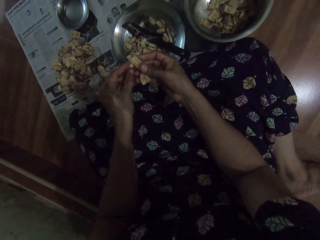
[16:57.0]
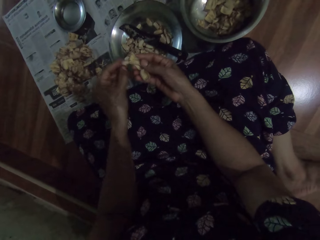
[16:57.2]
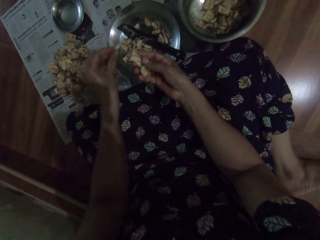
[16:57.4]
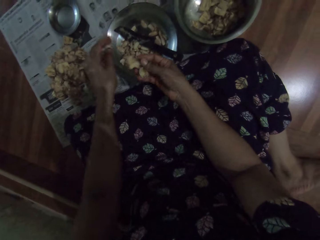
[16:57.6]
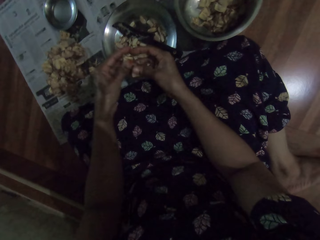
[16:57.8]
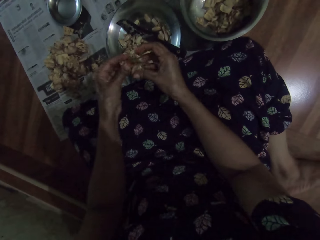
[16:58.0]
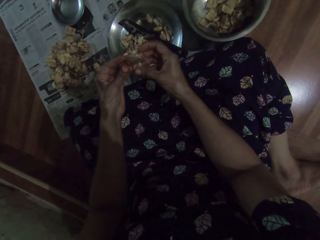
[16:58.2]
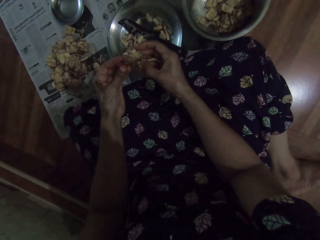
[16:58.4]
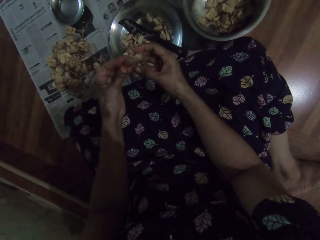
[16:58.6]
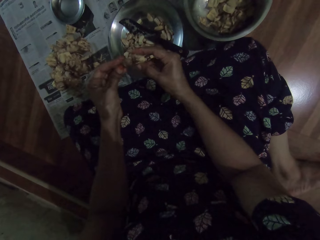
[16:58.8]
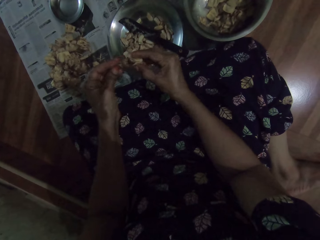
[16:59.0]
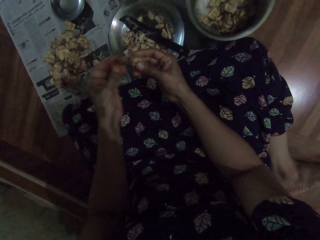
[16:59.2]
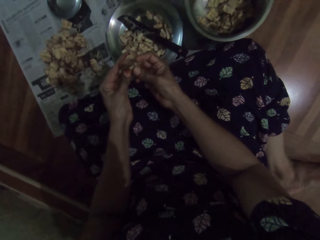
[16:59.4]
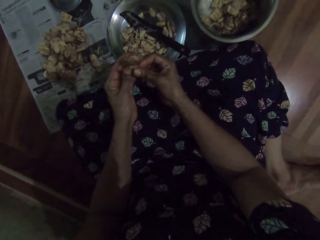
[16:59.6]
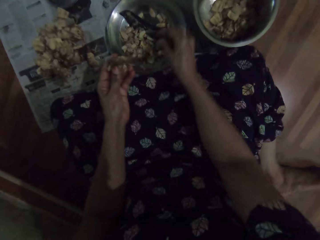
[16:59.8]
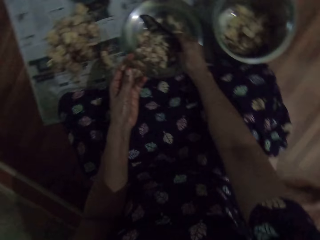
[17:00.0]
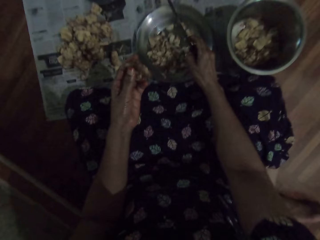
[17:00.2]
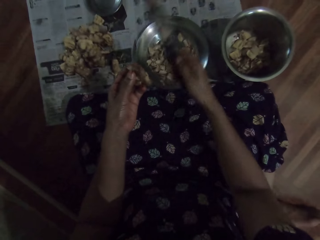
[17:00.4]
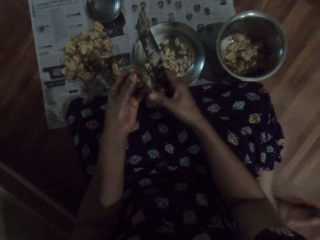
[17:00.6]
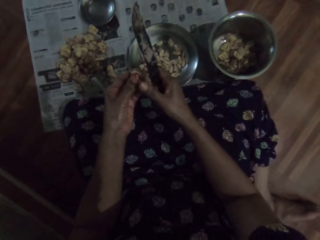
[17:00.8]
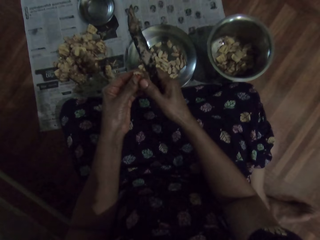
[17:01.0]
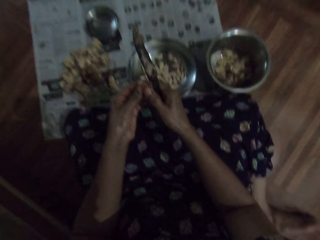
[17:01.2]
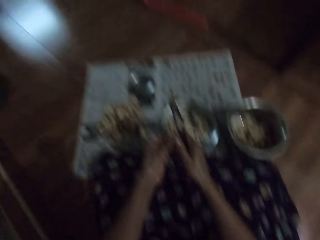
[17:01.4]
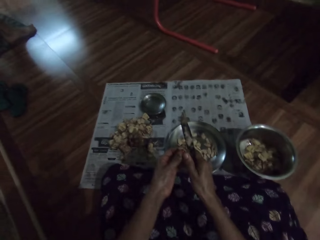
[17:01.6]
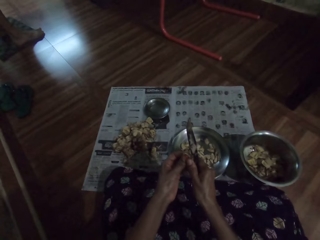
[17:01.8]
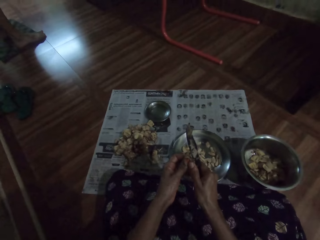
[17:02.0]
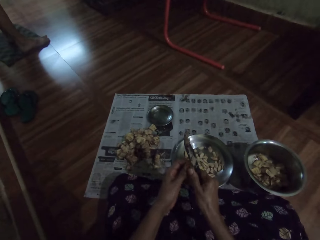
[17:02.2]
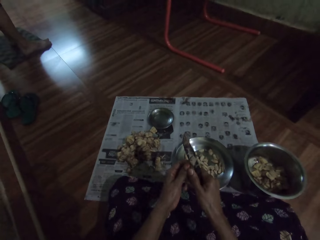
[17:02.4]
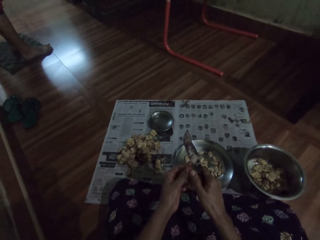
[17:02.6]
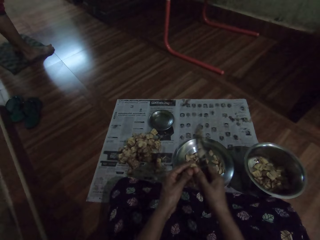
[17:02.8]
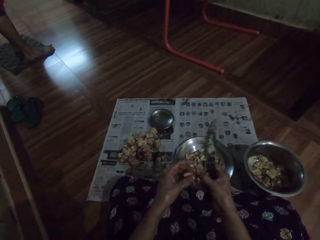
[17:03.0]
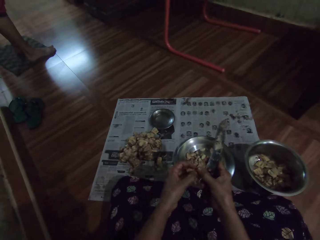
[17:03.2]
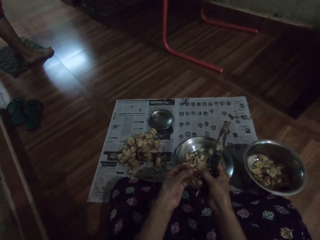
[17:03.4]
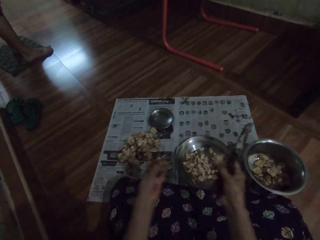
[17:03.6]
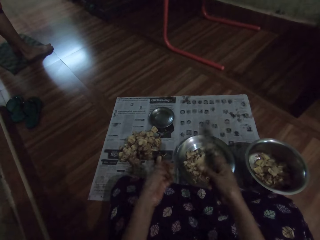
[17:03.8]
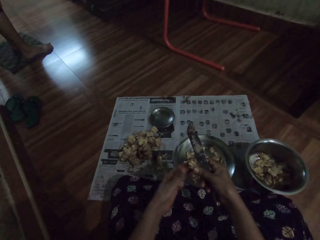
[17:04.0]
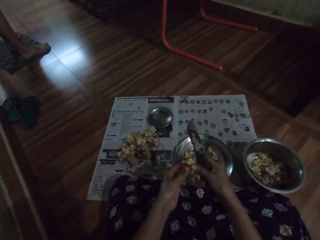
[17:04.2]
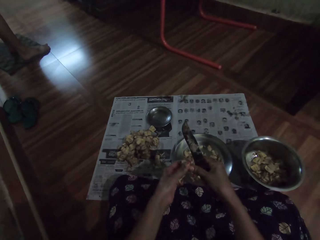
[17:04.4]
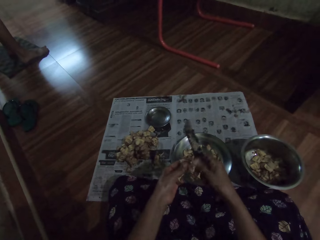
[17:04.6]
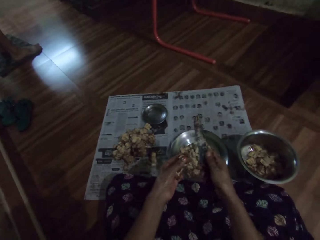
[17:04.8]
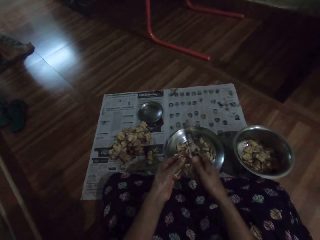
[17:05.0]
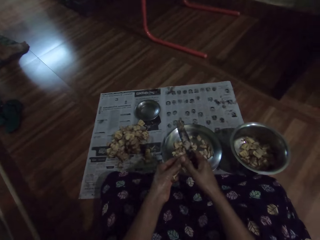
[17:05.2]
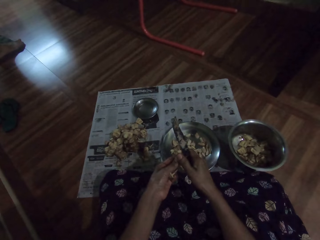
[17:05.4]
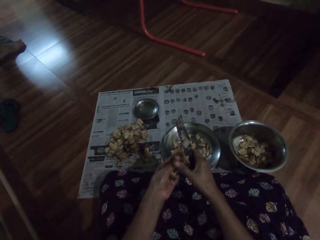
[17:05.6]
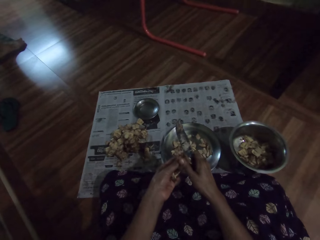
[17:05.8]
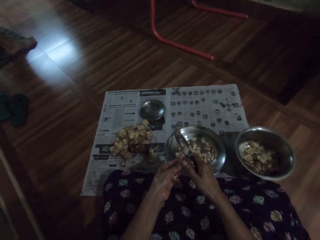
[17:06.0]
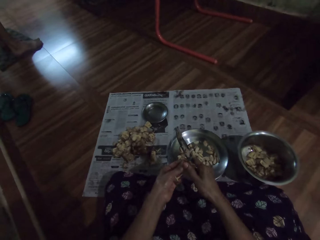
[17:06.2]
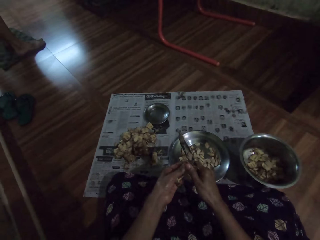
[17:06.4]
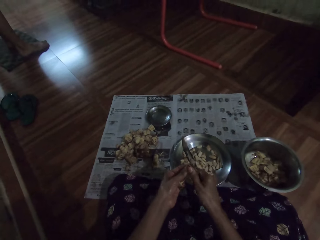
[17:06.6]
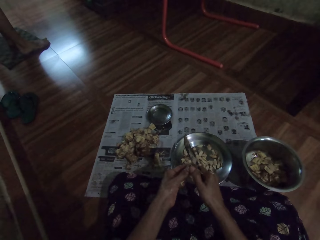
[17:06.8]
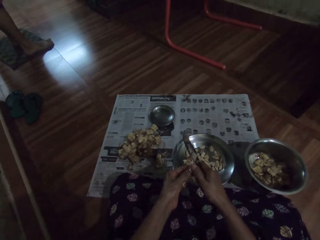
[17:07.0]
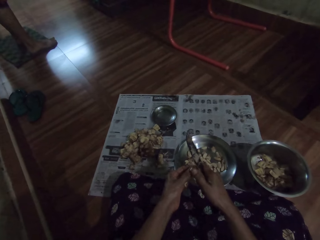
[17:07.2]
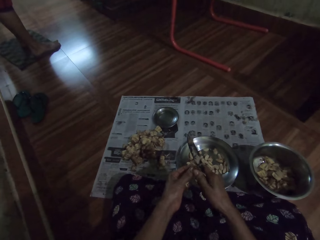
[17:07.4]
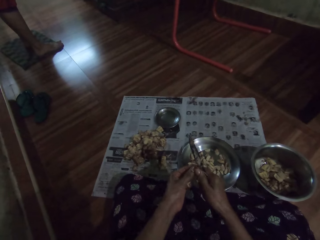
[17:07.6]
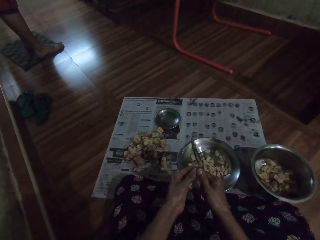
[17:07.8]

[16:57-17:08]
The camera wearer drops the jack fruit in the plate on the floor with her left hand. She peels the jack fruit with both hands. She picks the knife from the plate on the floor with her right hand. She cuts the jack fruit in her left hand with the knife in her right hand. She breaks the jack fruit with both hands. She cuts the jack fruit in her left hand with the knife in her right hand.

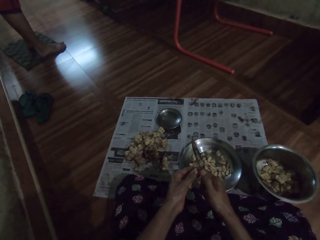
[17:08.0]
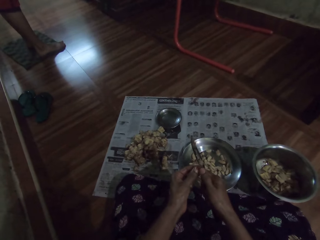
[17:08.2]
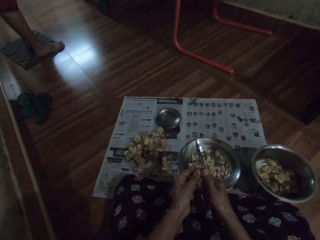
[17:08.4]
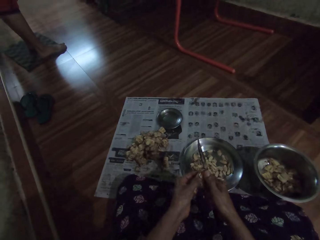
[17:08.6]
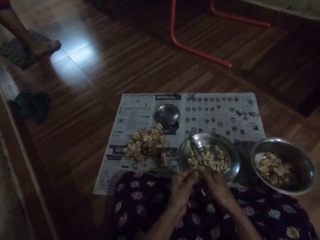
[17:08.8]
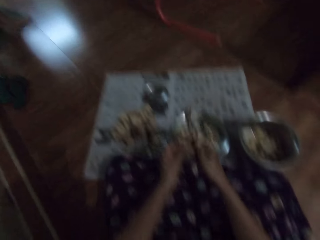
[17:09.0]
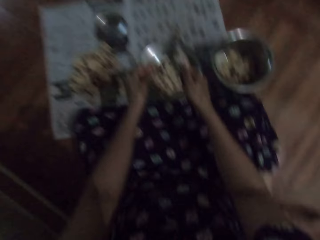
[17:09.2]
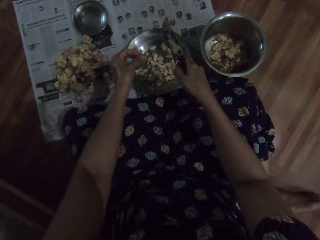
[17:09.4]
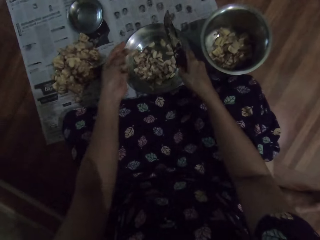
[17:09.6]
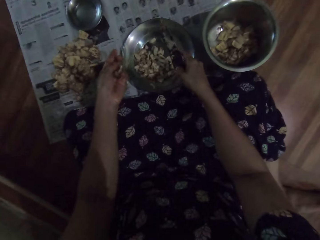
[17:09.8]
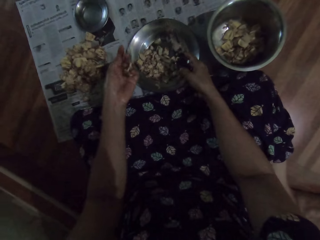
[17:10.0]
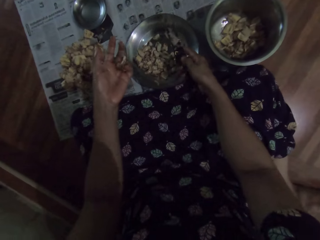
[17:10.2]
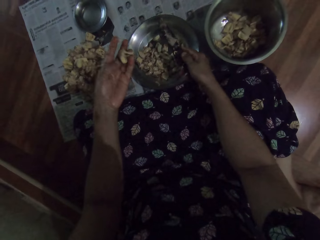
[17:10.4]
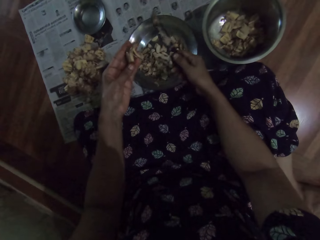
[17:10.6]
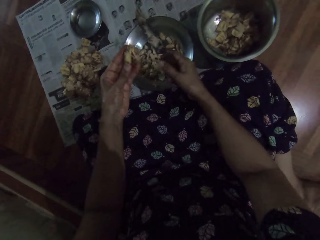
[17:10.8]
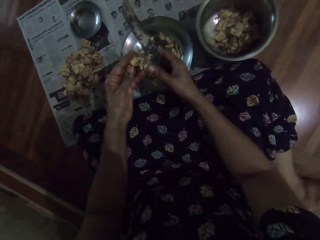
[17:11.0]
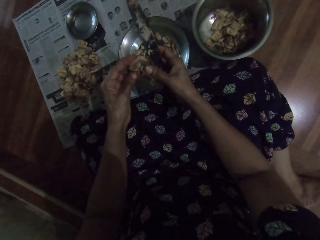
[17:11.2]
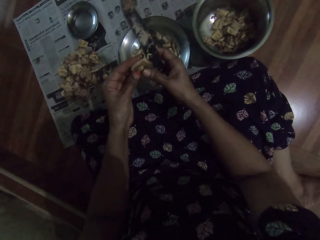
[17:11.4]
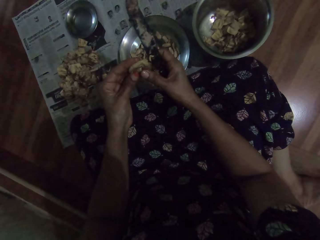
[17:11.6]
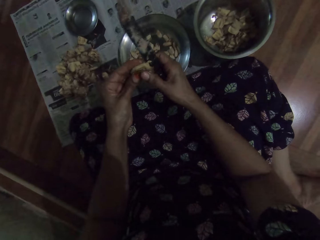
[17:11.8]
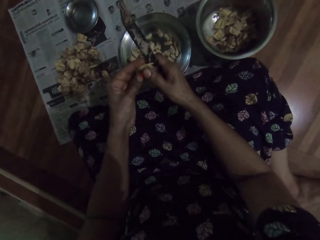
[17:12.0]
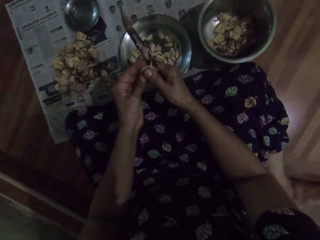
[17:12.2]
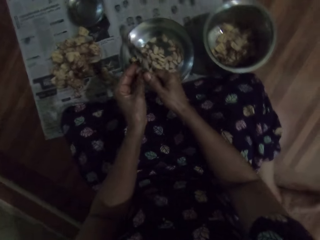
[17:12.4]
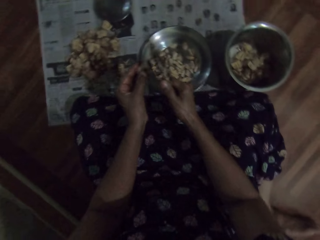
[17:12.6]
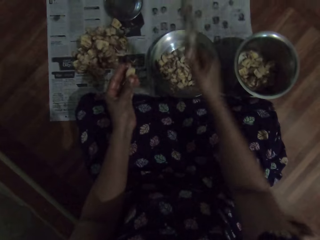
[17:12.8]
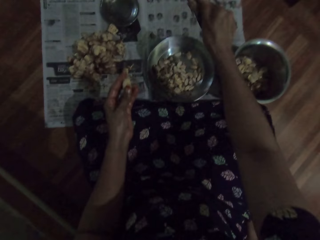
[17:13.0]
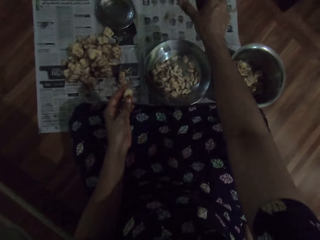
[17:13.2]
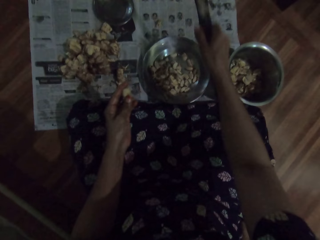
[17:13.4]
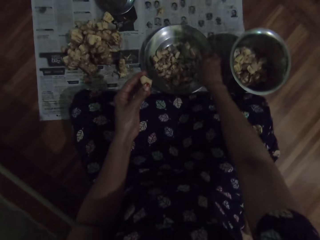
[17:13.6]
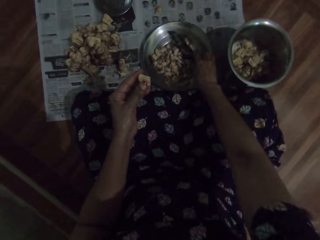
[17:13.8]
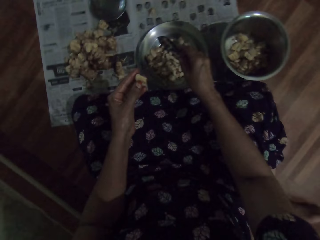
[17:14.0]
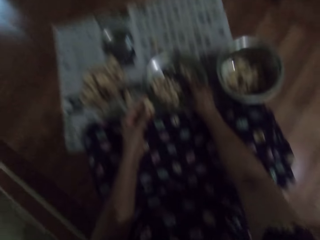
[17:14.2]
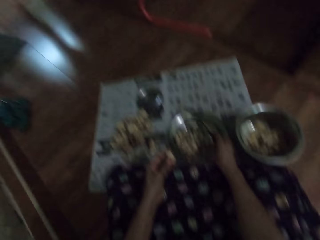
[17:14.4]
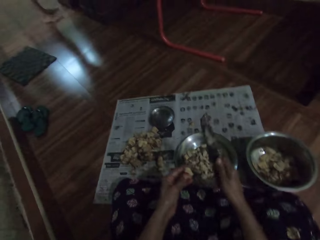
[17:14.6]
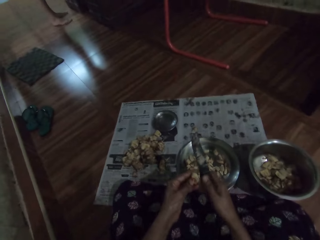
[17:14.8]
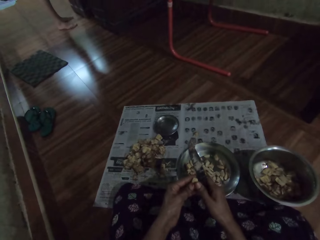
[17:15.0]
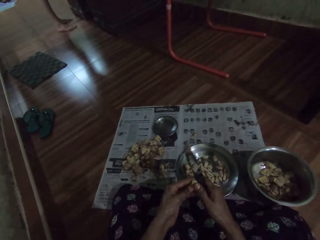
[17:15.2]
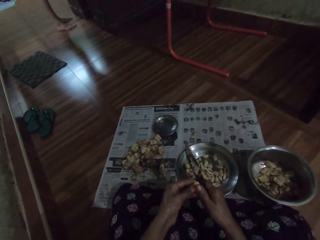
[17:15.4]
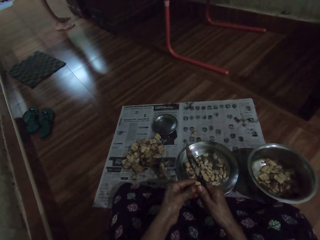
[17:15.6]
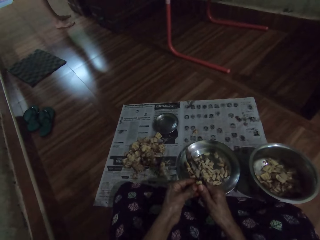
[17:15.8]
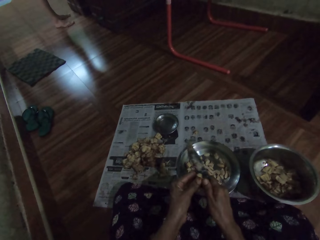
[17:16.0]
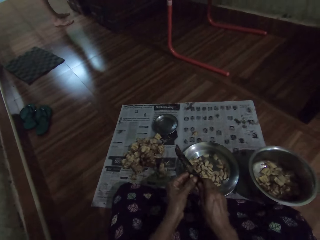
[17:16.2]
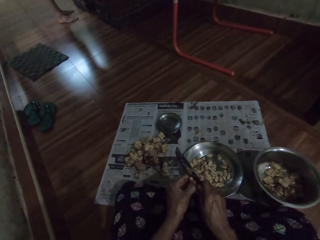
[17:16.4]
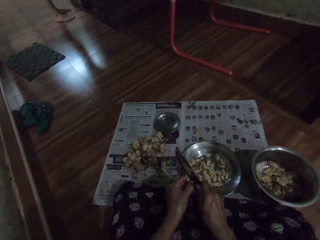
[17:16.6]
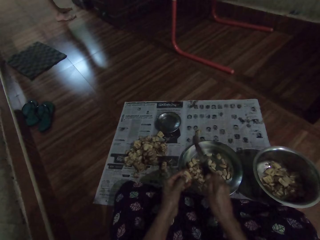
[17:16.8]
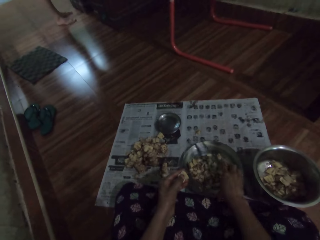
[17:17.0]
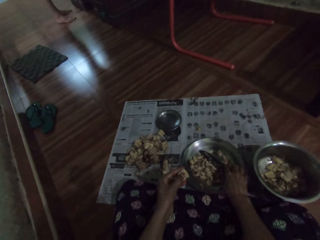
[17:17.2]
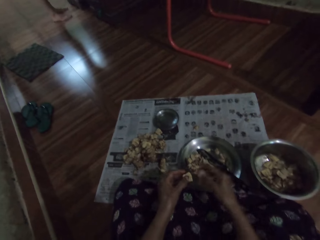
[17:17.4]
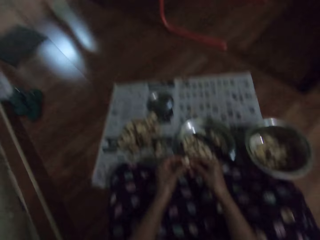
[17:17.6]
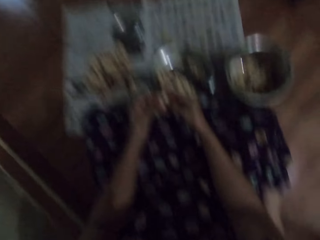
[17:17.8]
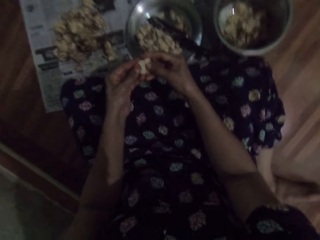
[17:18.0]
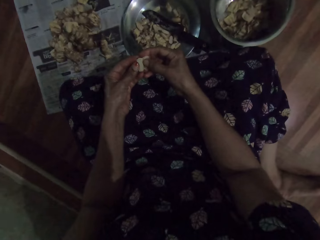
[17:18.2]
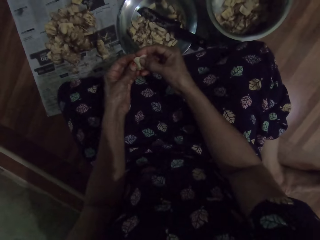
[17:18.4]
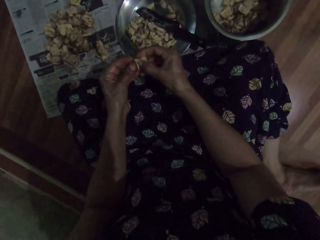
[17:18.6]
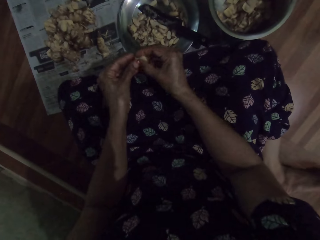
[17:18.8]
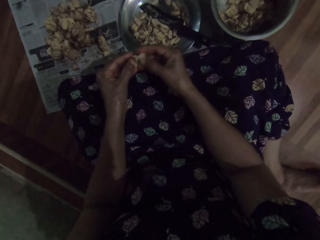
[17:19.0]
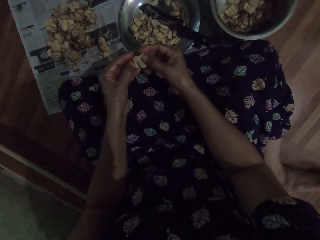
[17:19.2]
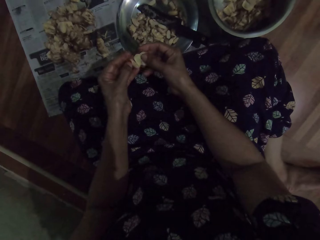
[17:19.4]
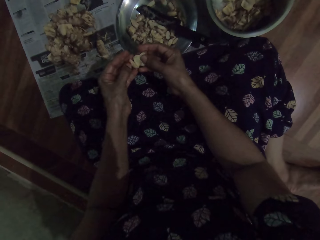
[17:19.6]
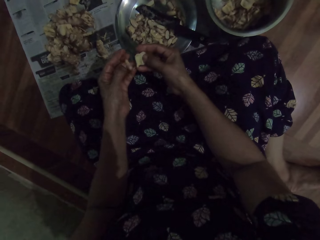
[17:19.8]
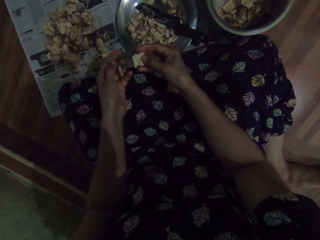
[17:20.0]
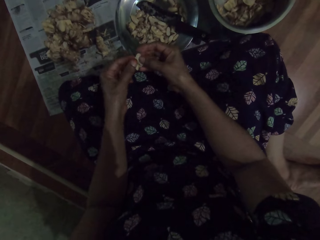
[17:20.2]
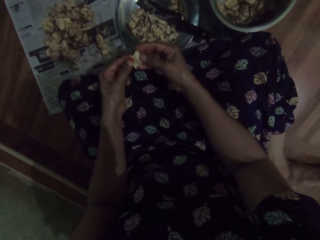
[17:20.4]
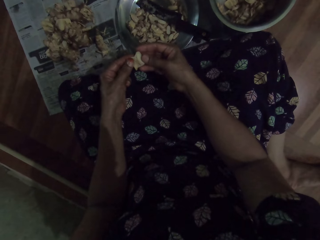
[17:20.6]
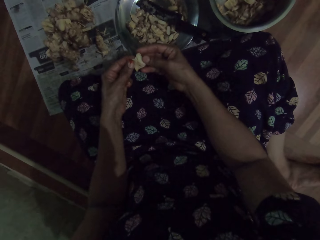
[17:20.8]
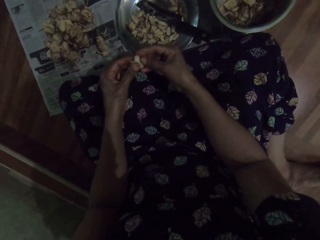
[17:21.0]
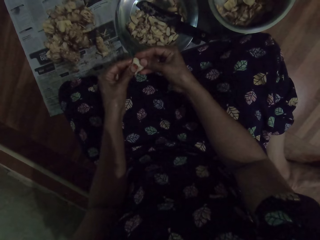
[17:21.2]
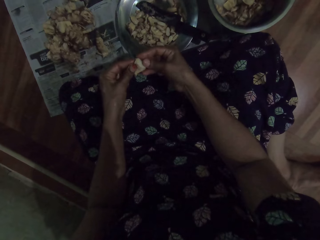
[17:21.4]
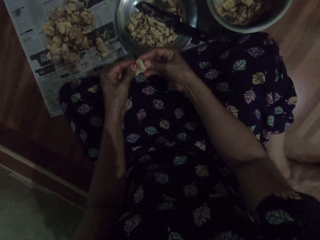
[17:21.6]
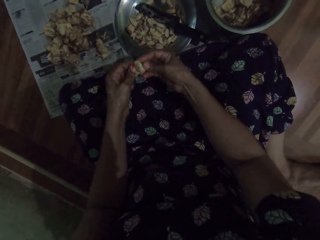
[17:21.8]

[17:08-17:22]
The camera wearer drops the jack fruit in the plate on the floor with her left hand. She cuts the jack fruit in her left hand with the knife in her right hand. She drops the peel on the floor with her right hand. She drops the knife in the plate on the floor with her right hand. She picks the knife from the plate on the floor with her right hand. She cuts the jack fruit in her left hand with the knife in her right hand. She drops the knife in the plate on the floor with her right hand. She peels the jack fruit with both hands.
